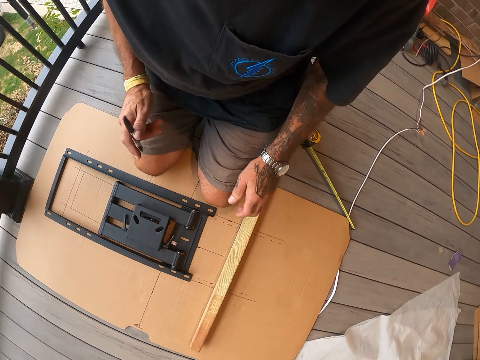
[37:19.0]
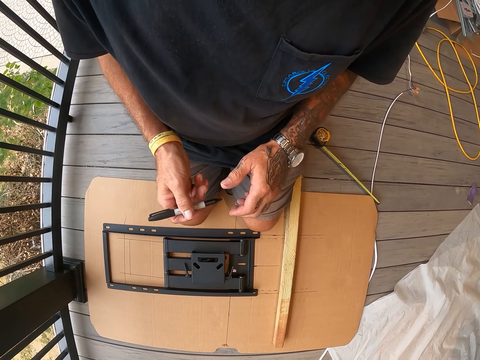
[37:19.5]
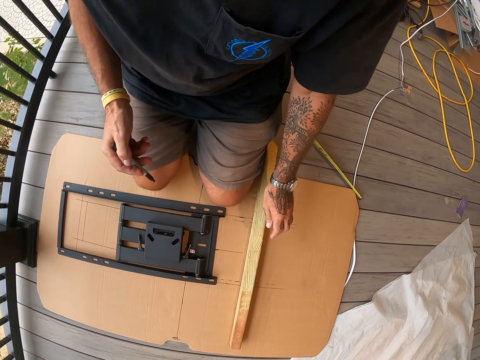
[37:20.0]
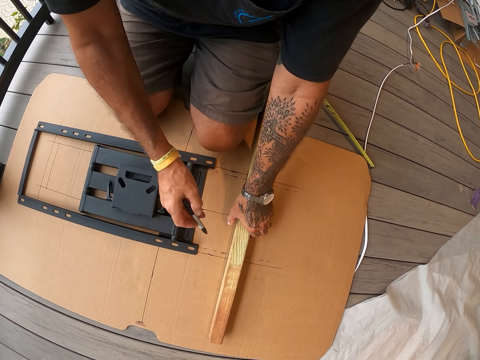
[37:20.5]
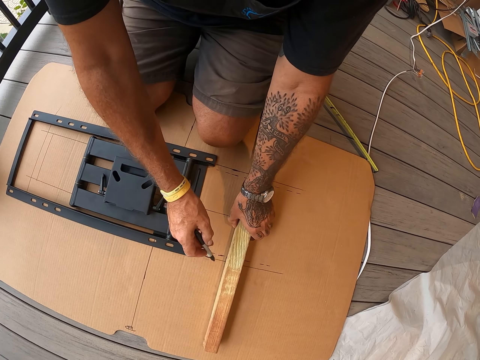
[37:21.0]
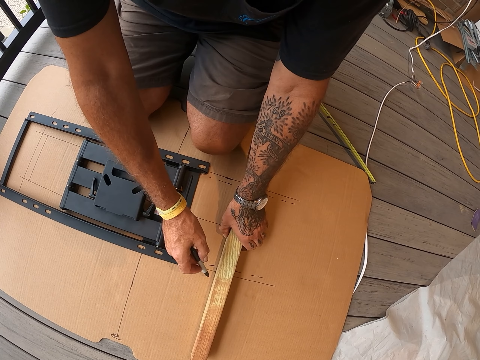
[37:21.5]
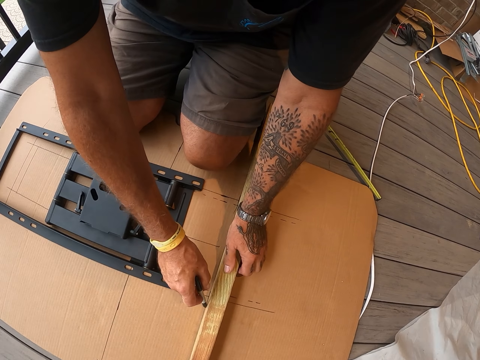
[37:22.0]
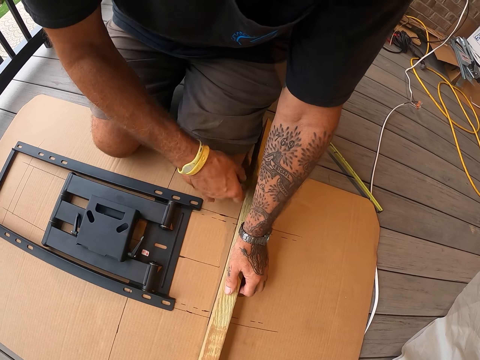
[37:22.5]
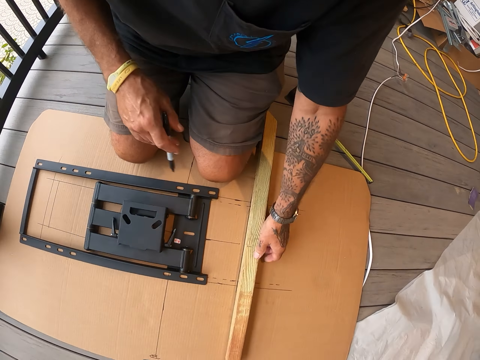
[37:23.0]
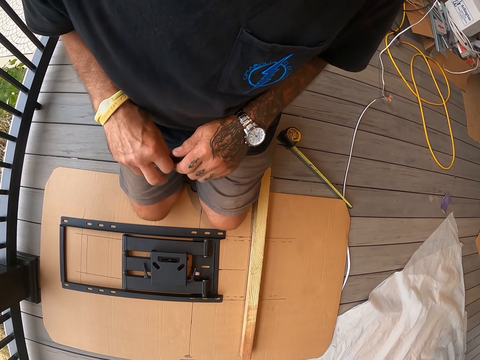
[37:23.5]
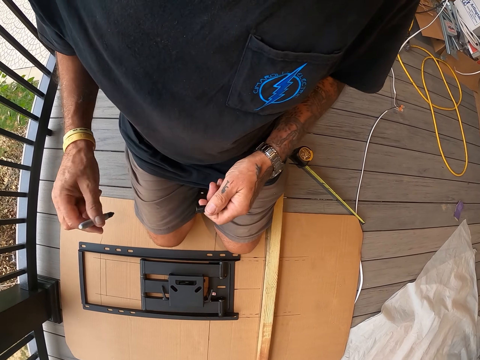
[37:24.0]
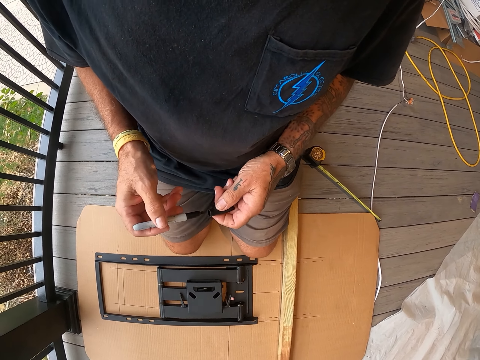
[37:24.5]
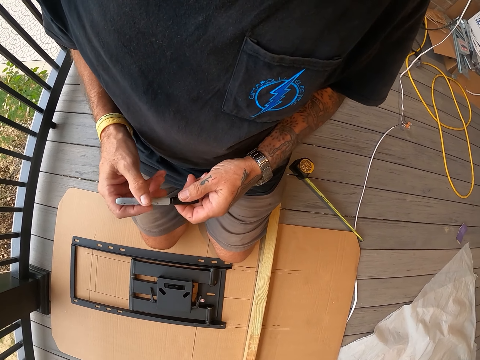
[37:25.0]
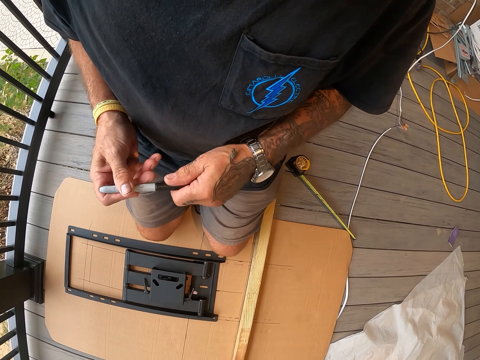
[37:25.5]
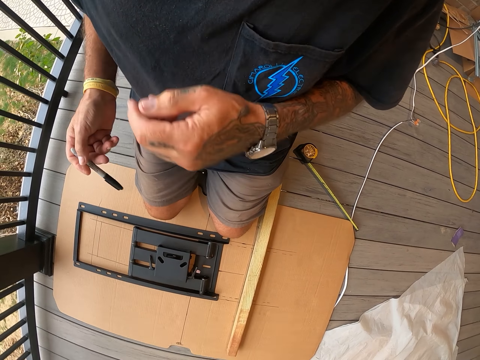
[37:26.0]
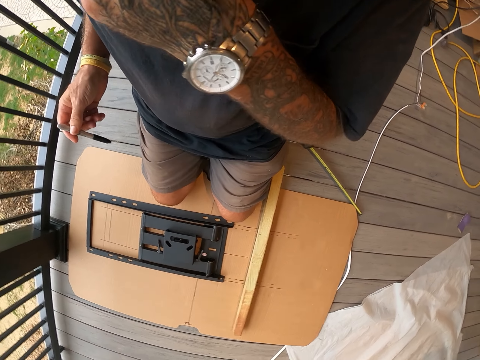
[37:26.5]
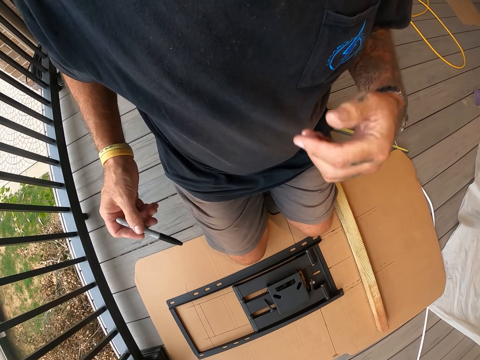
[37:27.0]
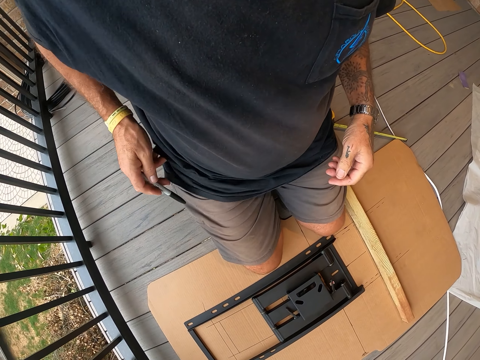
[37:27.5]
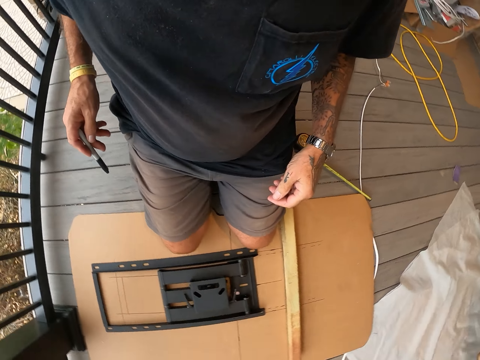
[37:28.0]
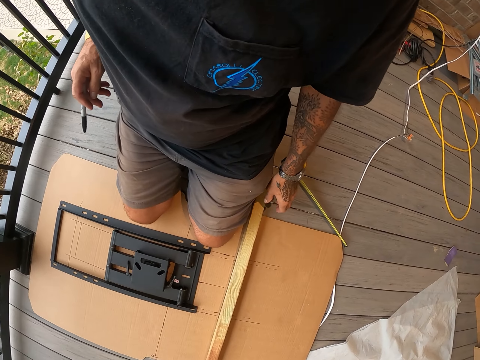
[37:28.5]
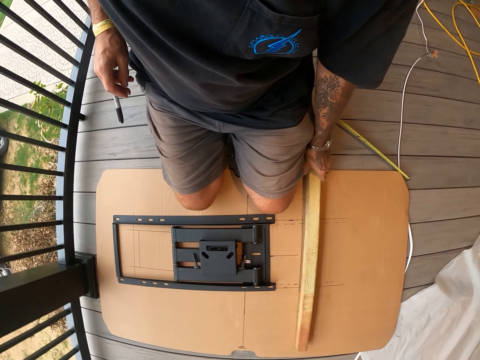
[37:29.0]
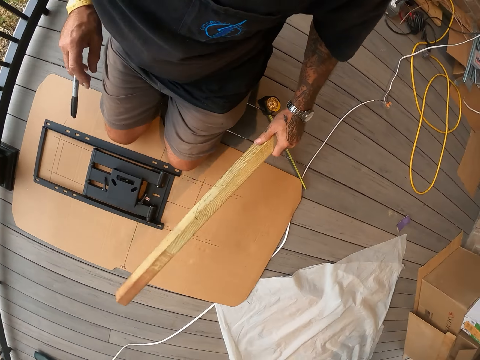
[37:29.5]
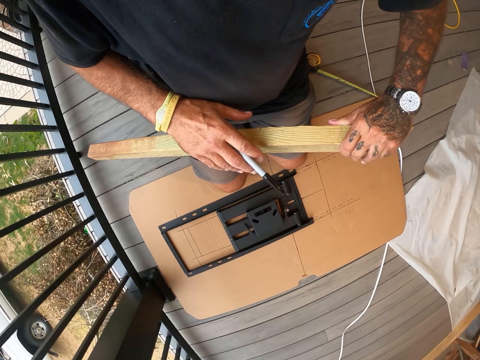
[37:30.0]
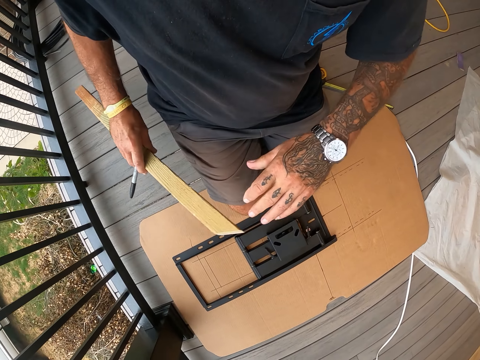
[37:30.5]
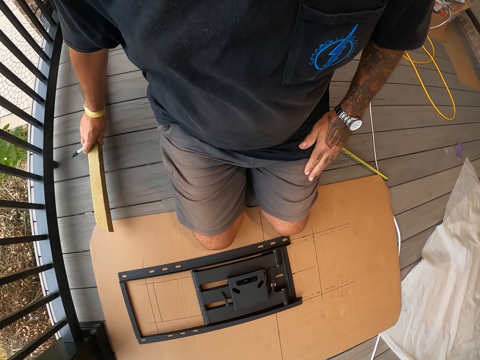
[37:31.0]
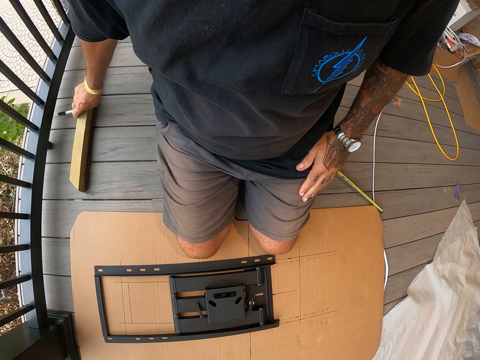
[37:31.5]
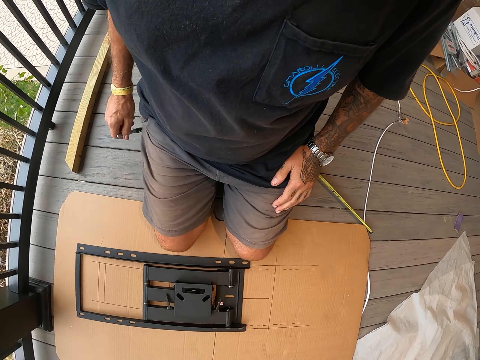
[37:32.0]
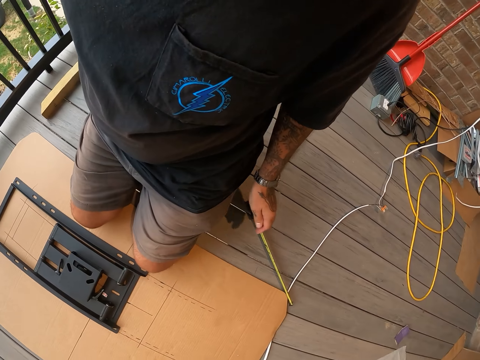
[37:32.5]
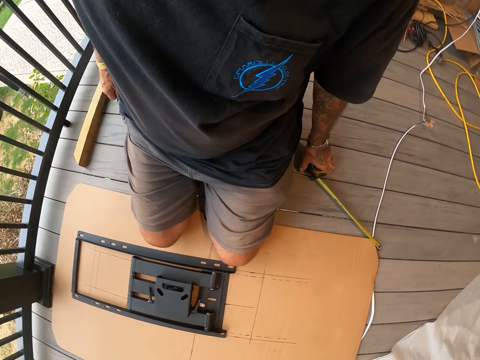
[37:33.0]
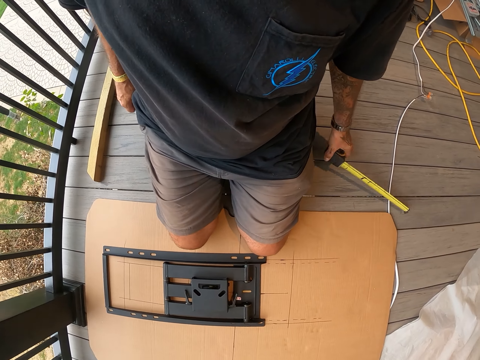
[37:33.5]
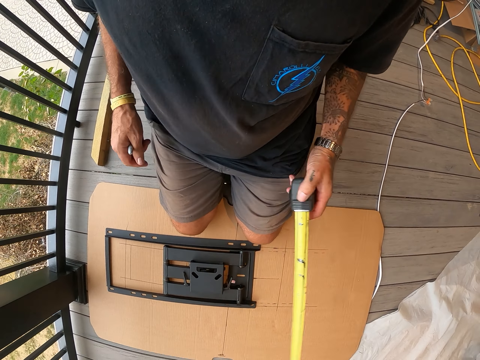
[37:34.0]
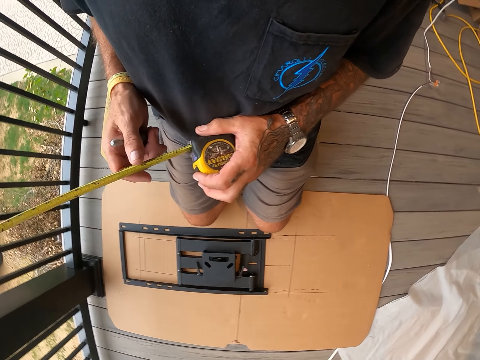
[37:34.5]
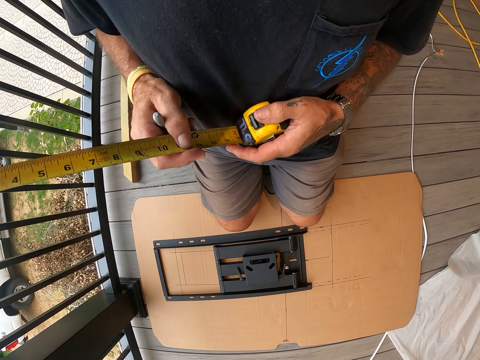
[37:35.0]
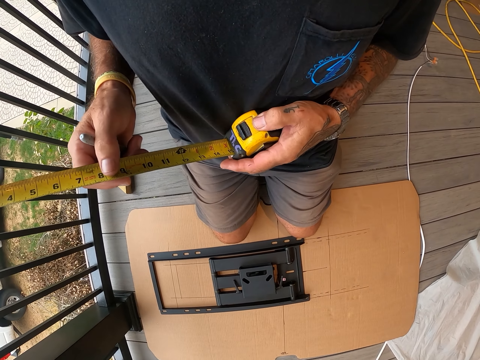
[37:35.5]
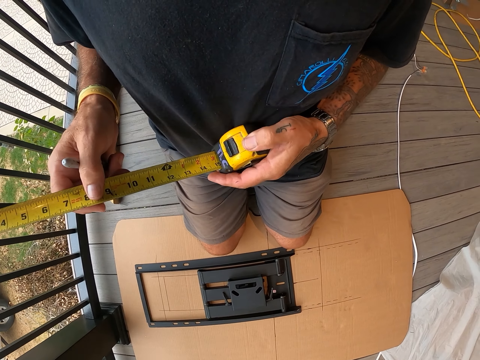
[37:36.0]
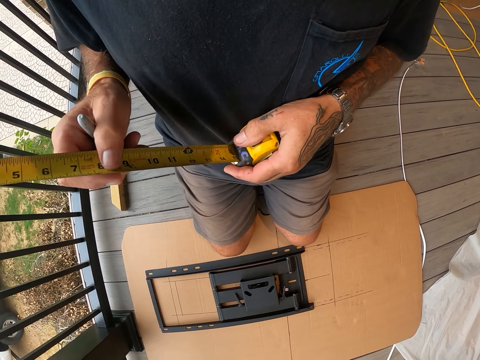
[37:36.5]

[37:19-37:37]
The camera wearer draws the lines on the cardboard with a mark pen. He measures the piece of wood with the pen. He closes the mark pen with the top. He touches his face. He stares at the cardboard. He picks up the piece of wood from the cardboard. He puts the piece of wood on the floor. He picks up the tape measure from the floor. He stares at the tape measure in his hands.

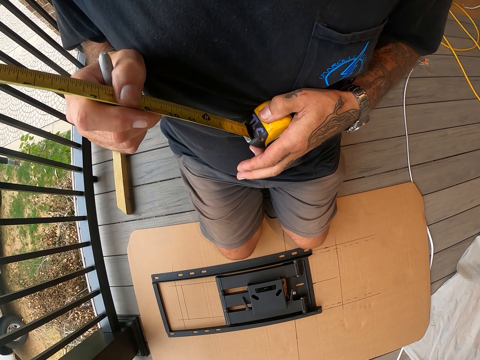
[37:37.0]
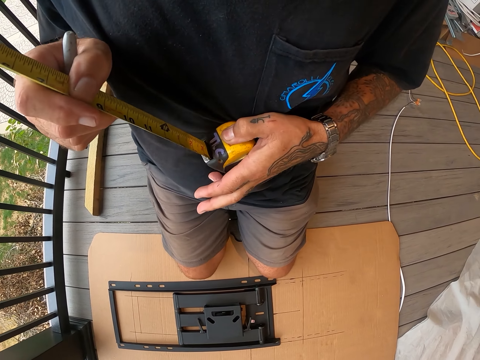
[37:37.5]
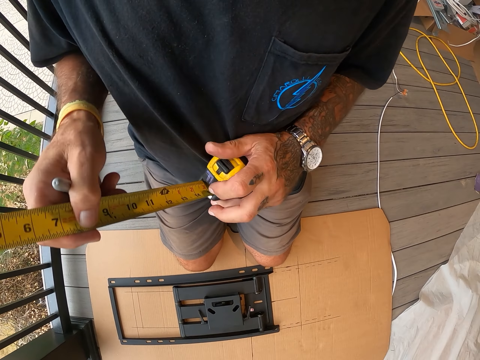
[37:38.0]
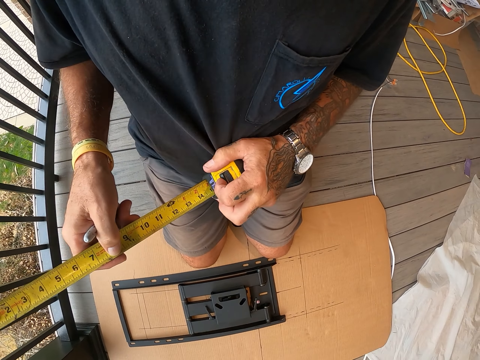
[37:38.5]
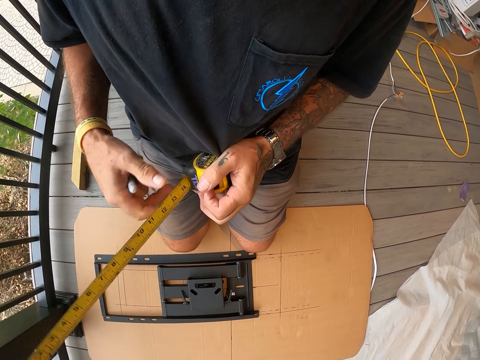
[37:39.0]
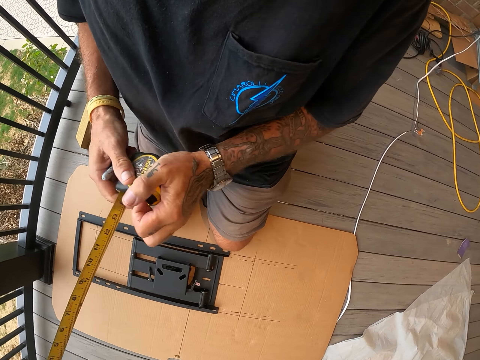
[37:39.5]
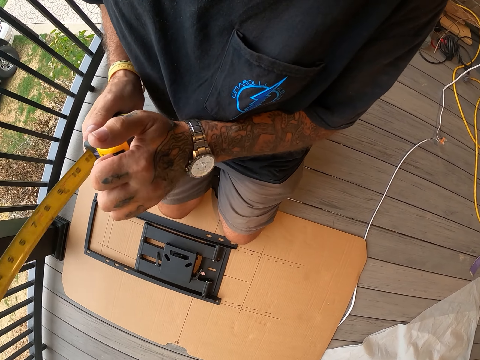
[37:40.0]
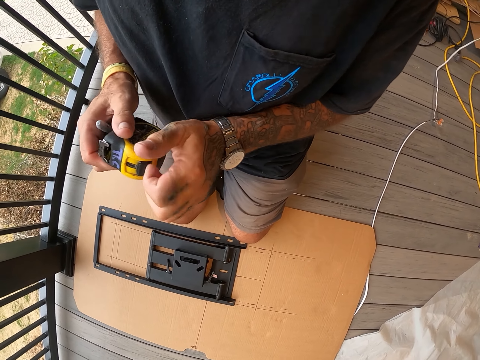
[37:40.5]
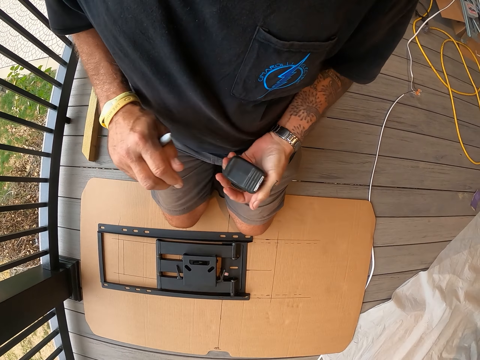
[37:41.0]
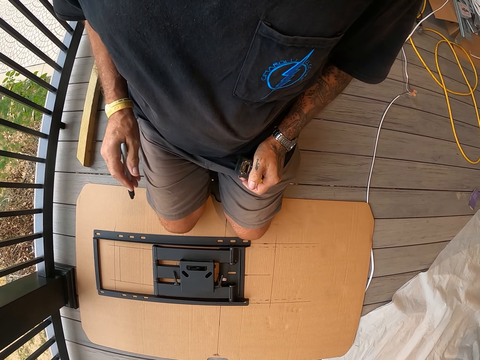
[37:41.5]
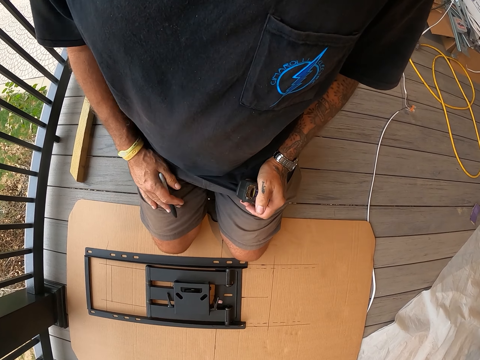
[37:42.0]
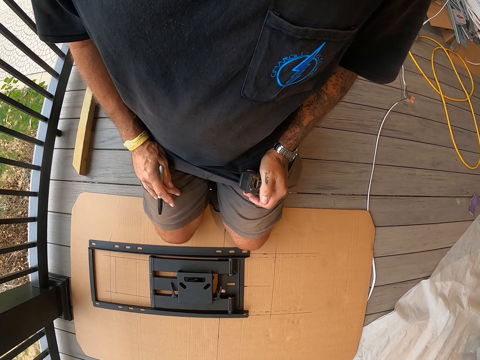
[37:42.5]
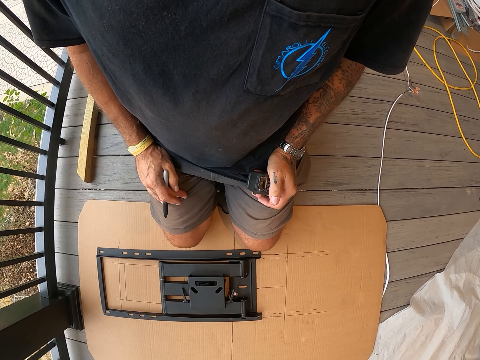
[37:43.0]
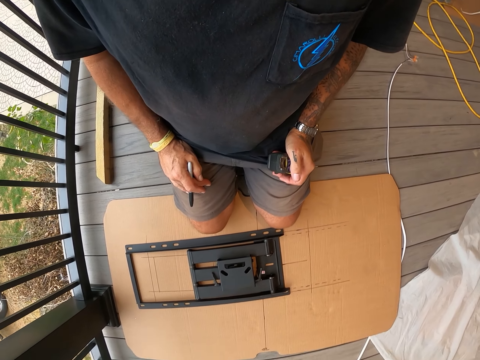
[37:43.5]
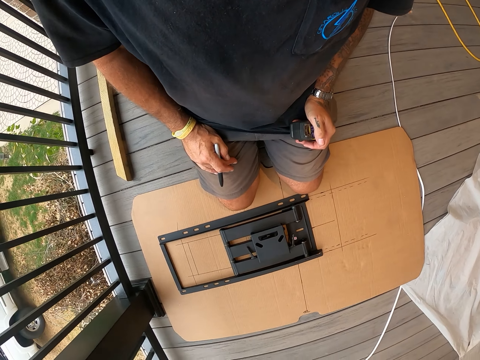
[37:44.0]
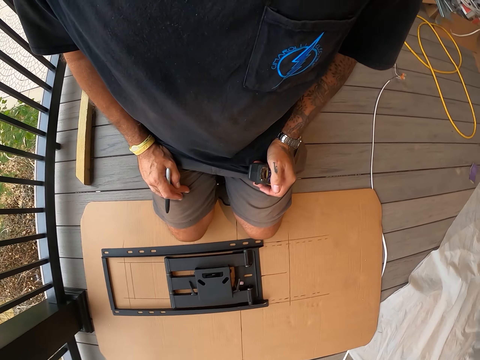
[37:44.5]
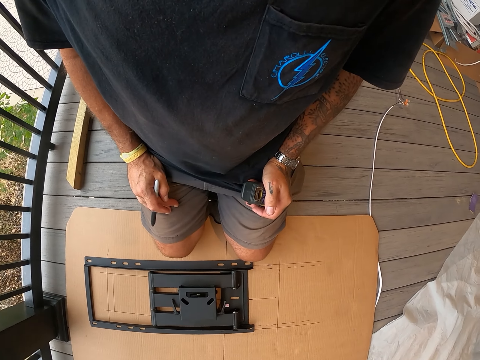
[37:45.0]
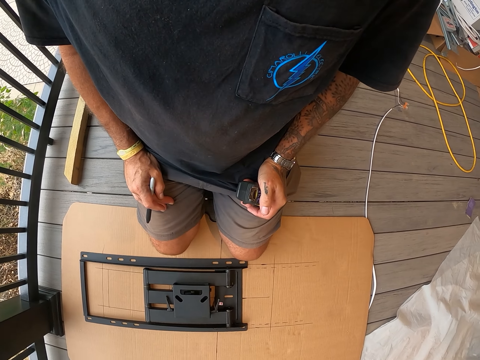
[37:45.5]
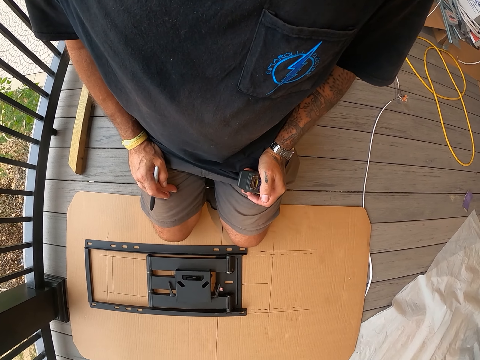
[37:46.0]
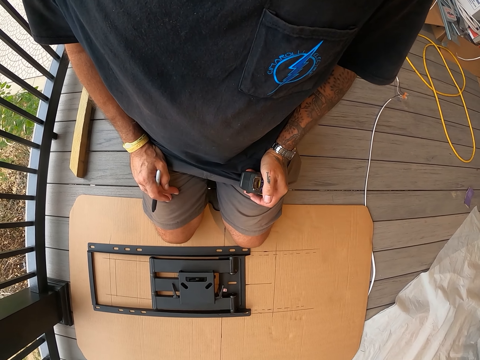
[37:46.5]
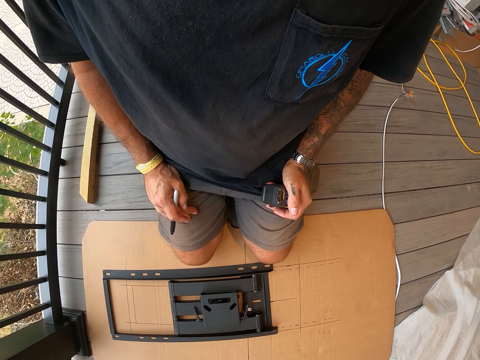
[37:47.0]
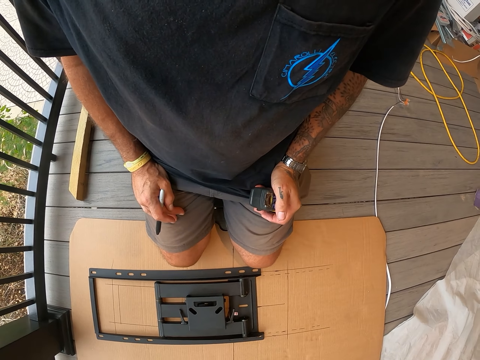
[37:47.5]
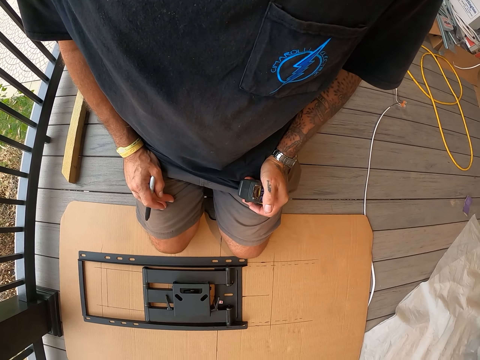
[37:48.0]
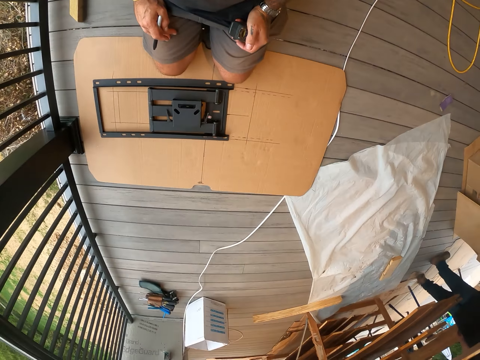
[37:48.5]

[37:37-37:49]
The camera wearer moves in the tape measure. They stare at the cardboard.
